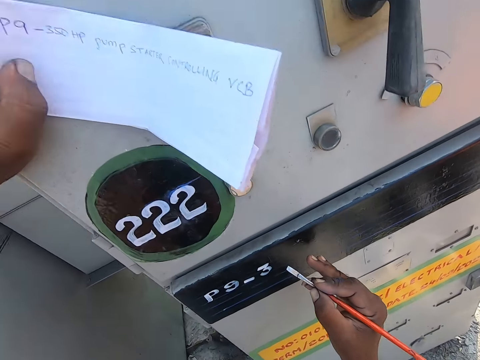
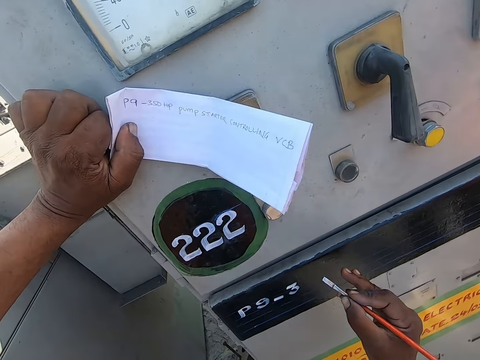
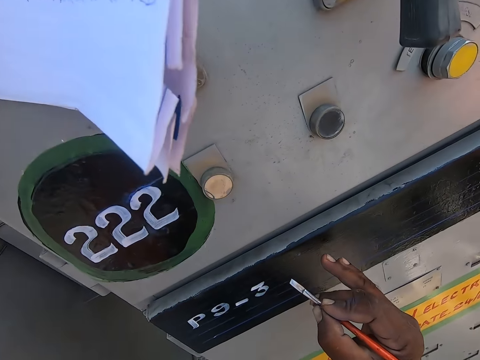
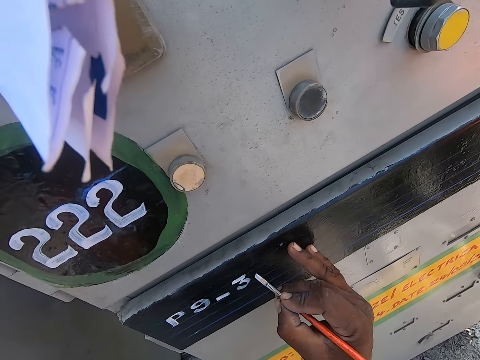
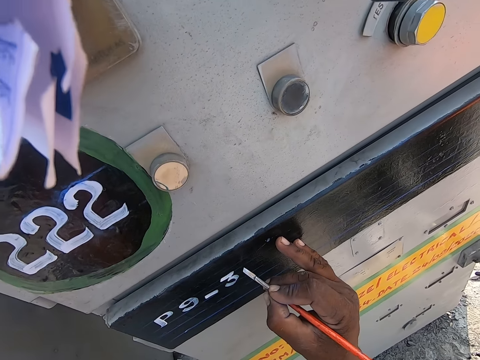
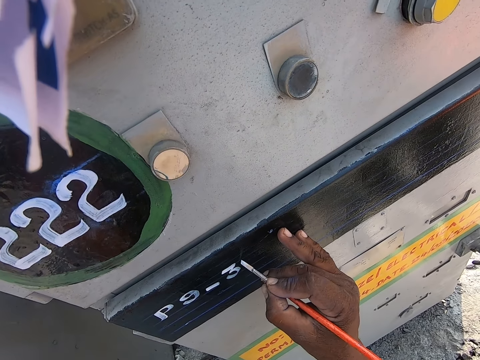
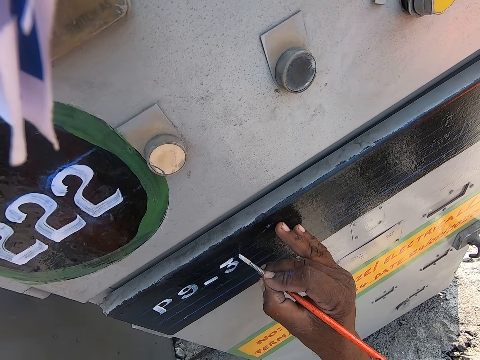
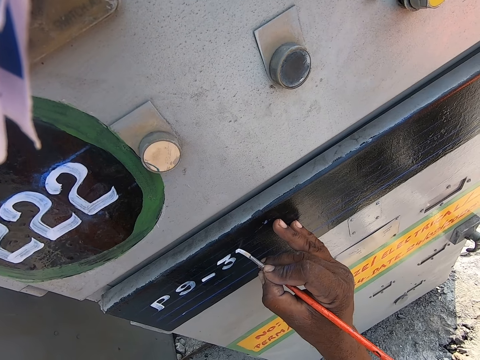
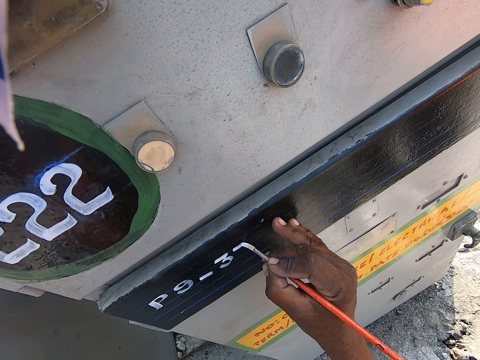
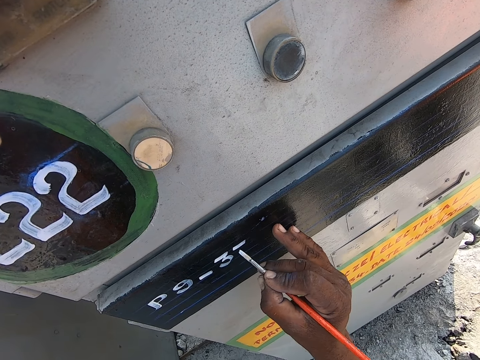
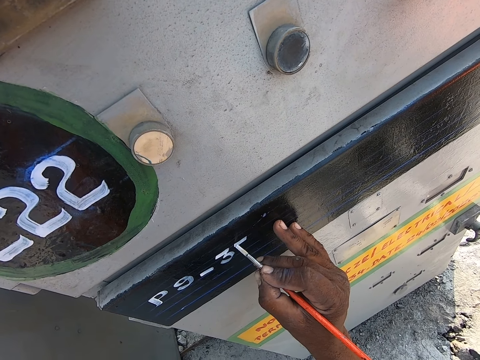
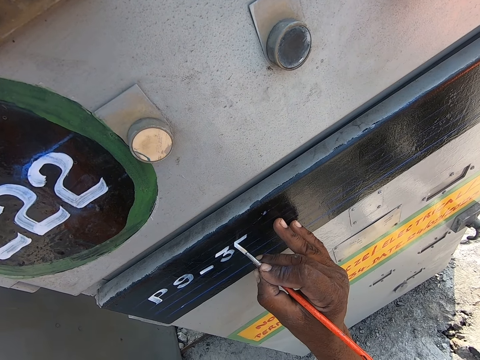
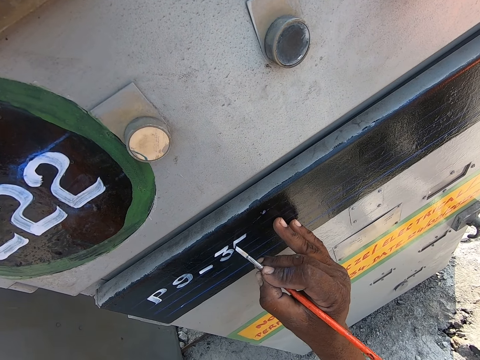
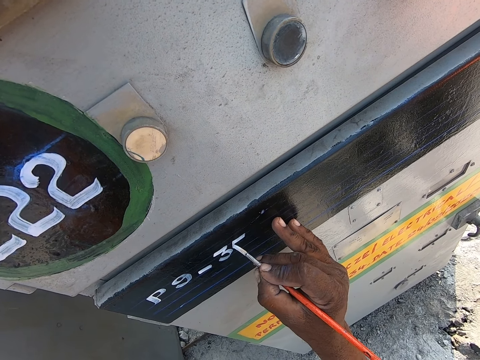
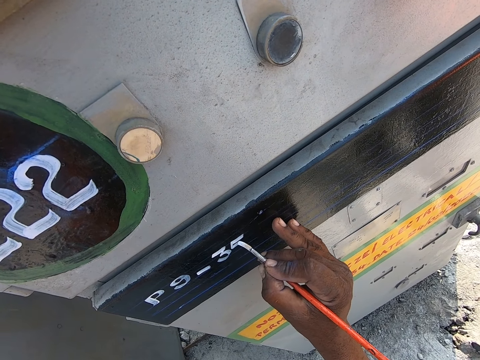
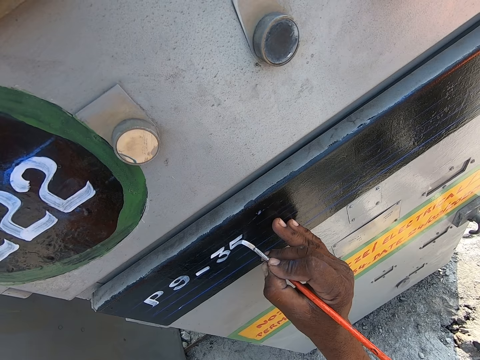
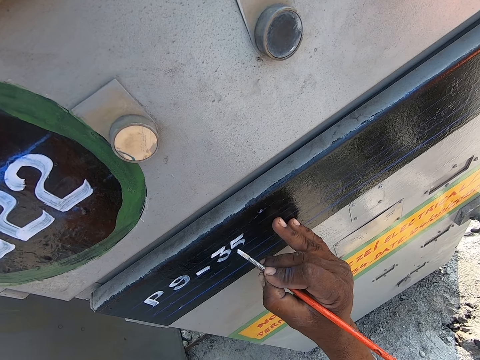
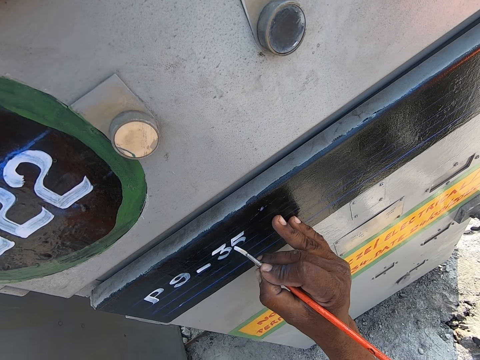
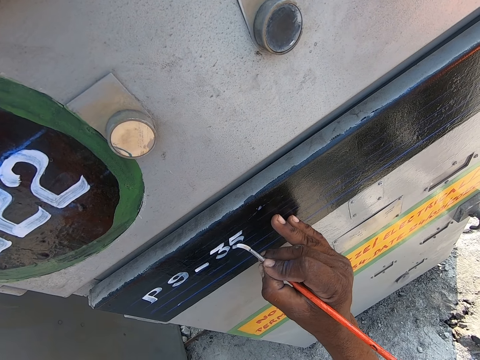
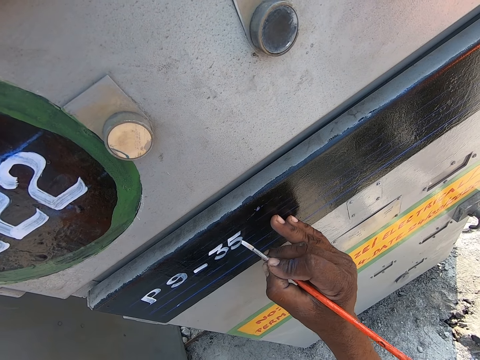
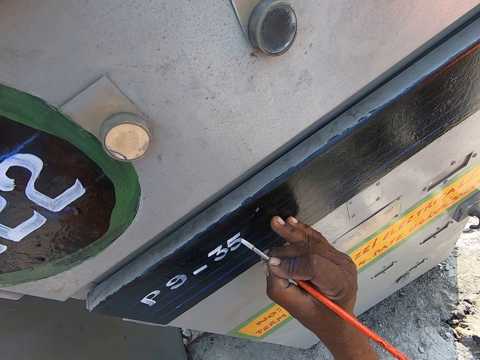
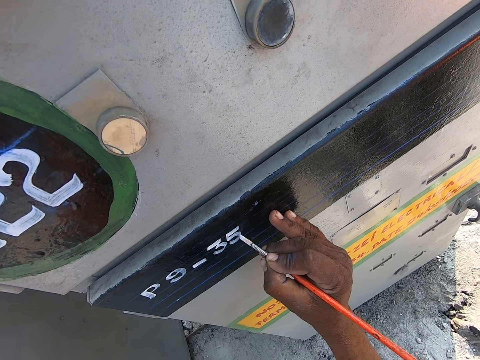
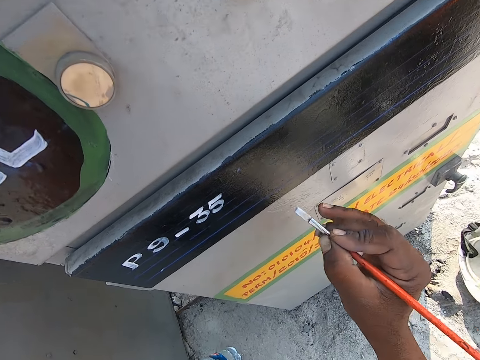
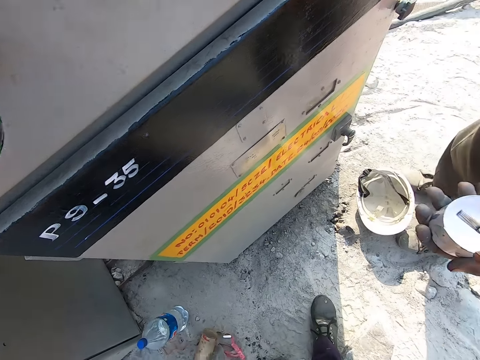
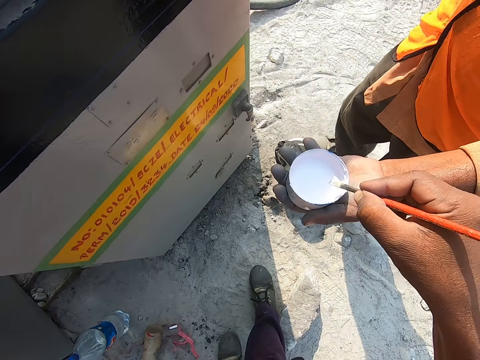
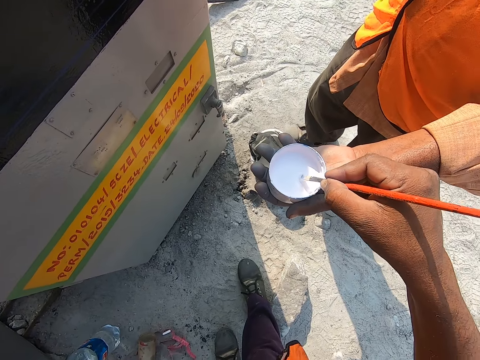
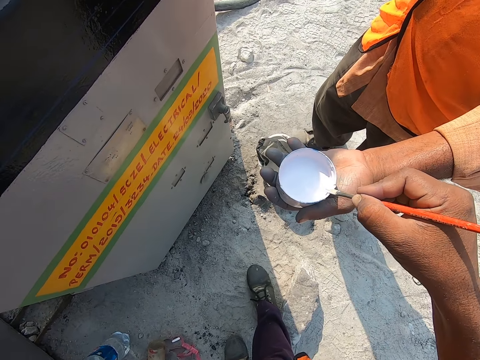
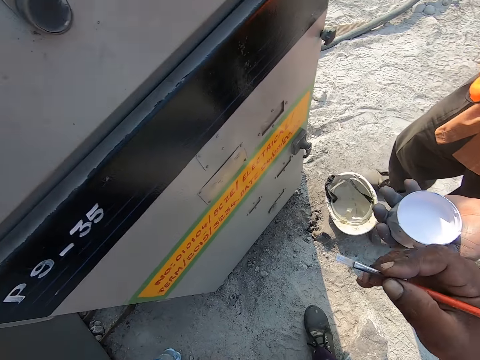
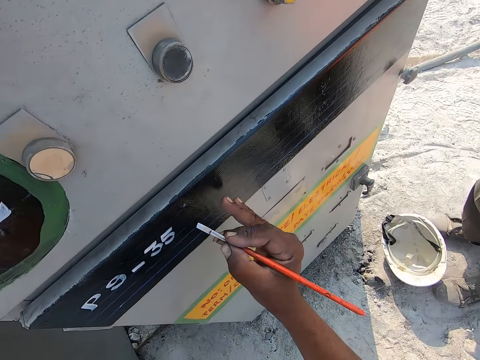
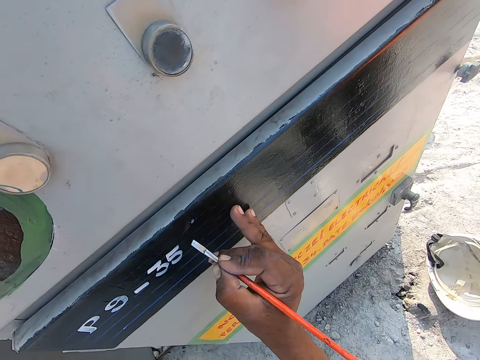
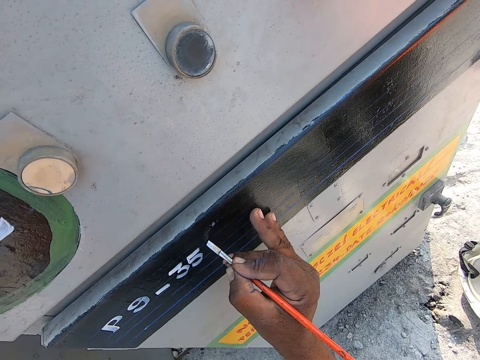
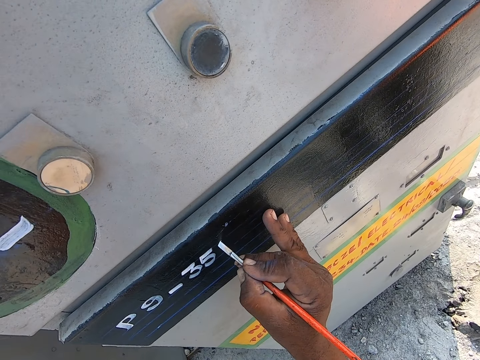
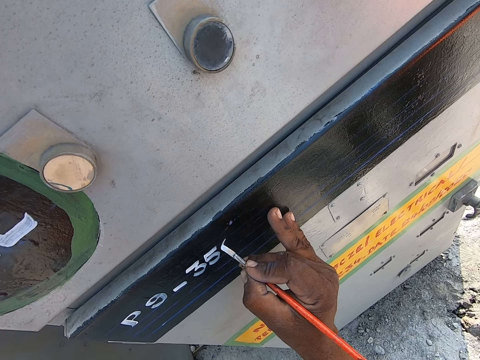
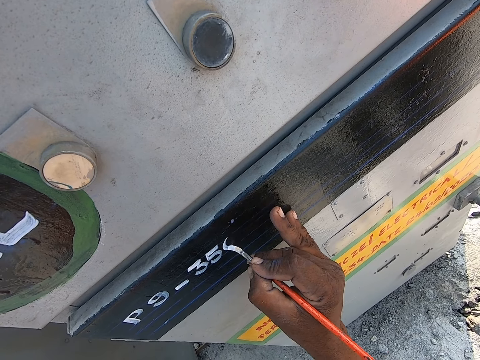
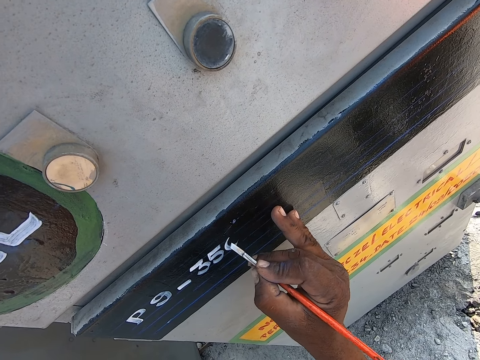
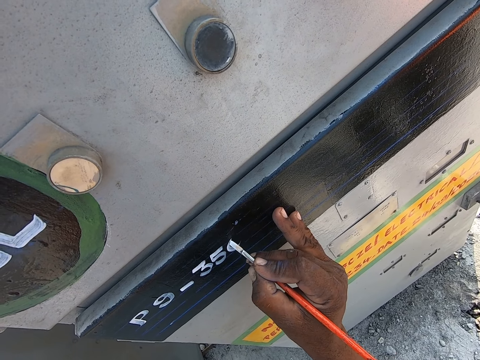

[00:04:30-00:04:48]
The camera wearer paints the surface of the machine. They draw on the machine. They dip the paint brush into the tin. They paint the surface of the machine.

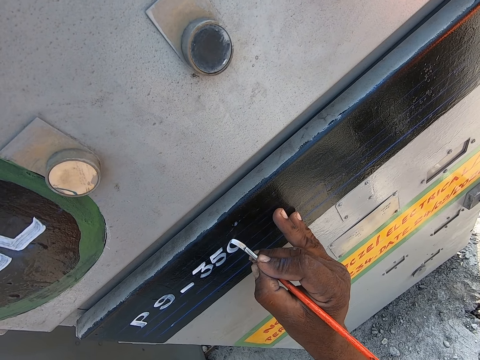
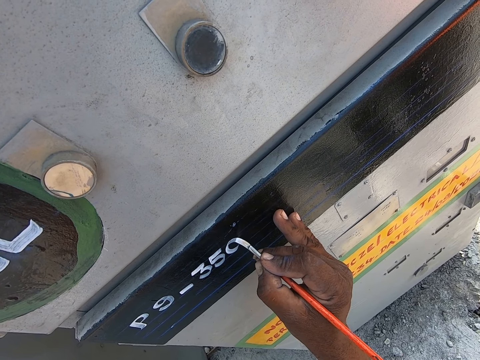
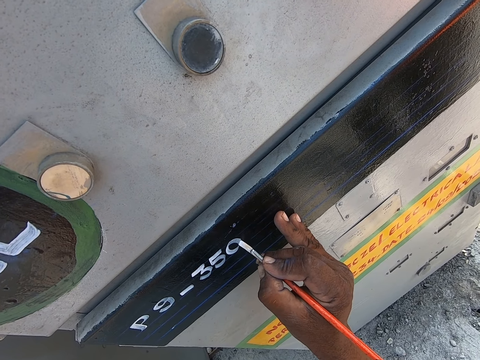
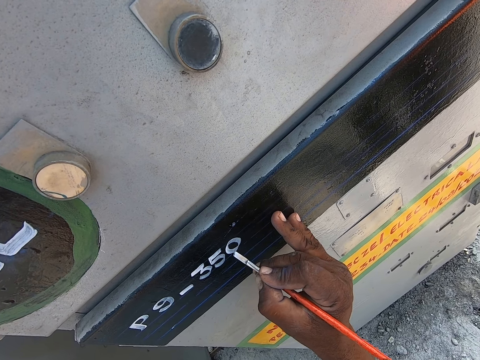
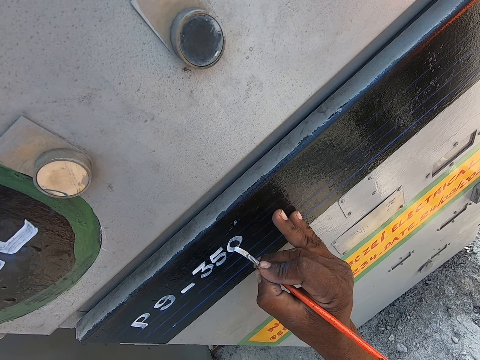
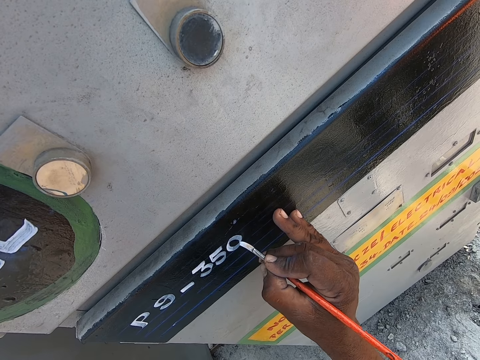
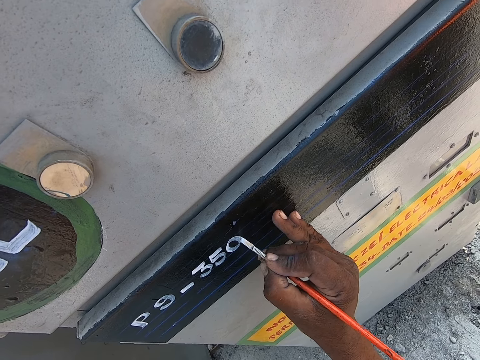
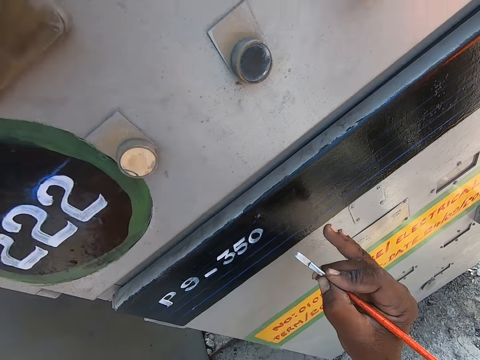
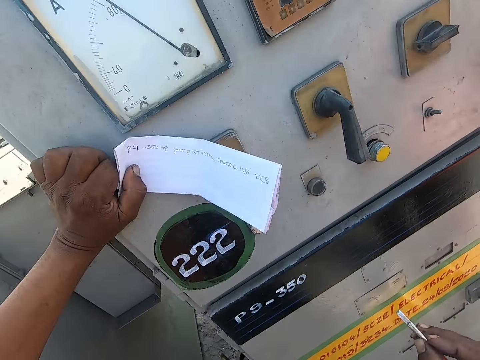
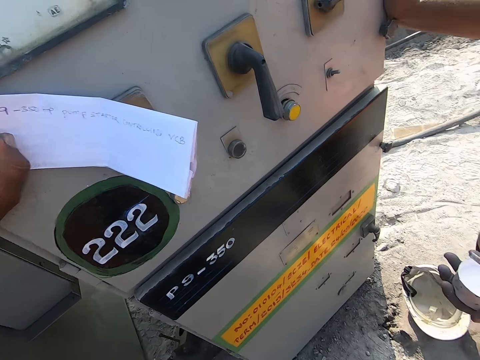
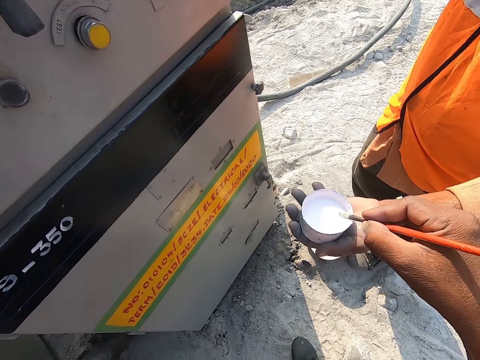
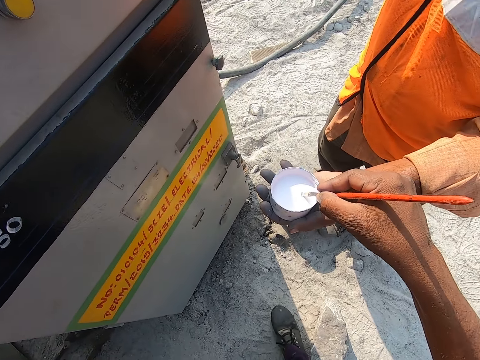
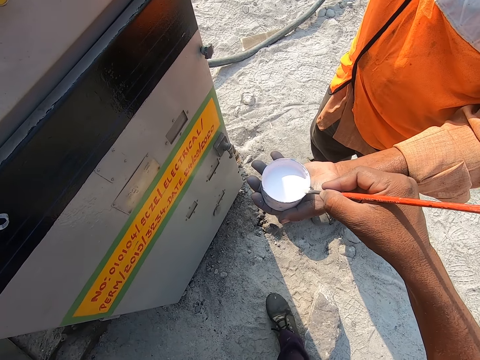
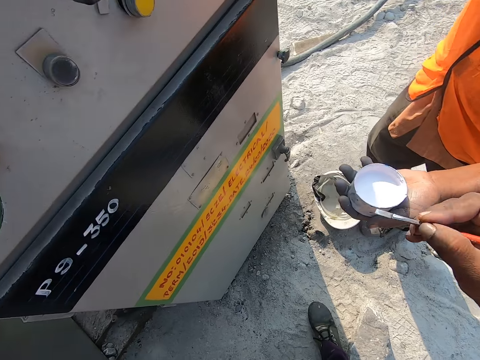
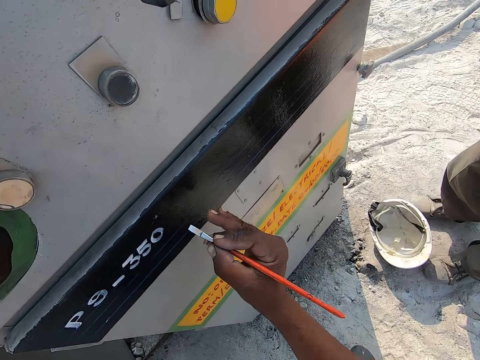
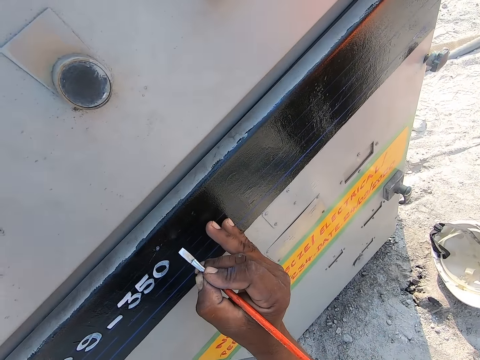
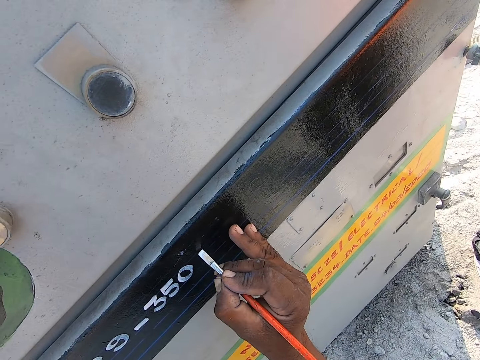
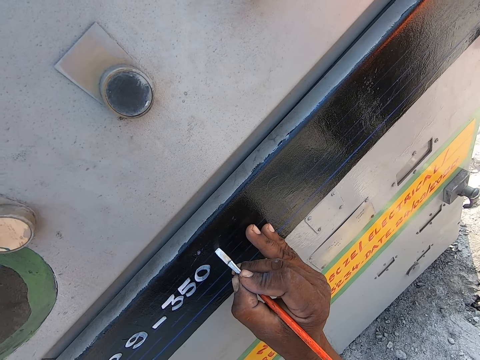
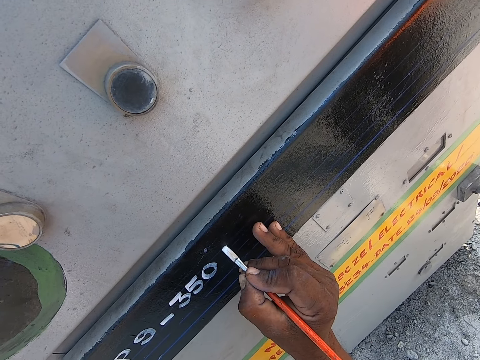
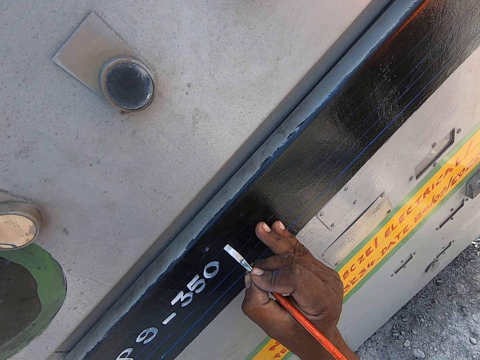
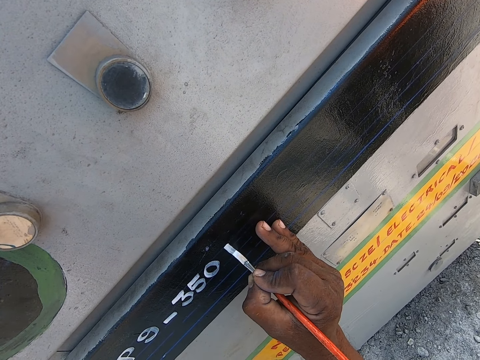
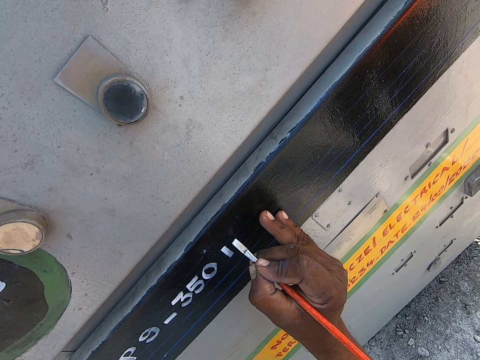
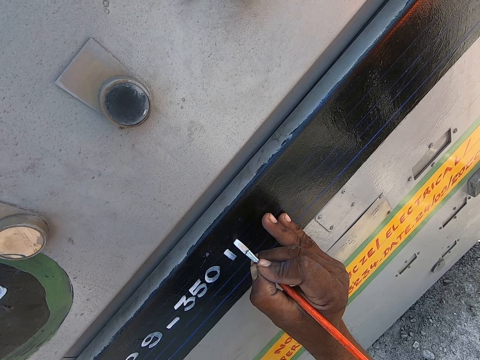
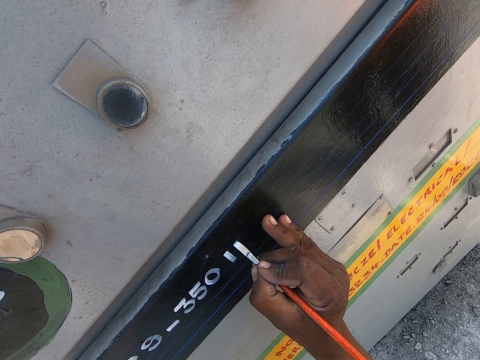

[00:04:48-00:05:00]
The camera wearer looks at the paper writing on his left hand. He turns to a person. He dips a painting brush into a tin of paint. He smears paint off the painting brush. He turns to a fuel pump. He leans his hand on the fuel pump. He writes on the fuel pump with the painting brush.
